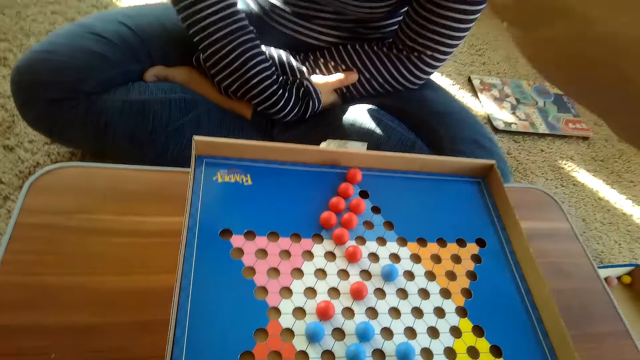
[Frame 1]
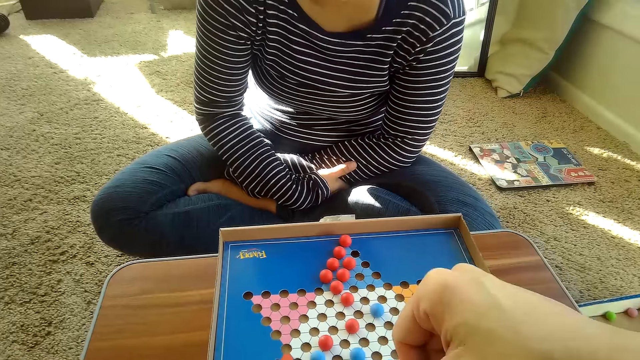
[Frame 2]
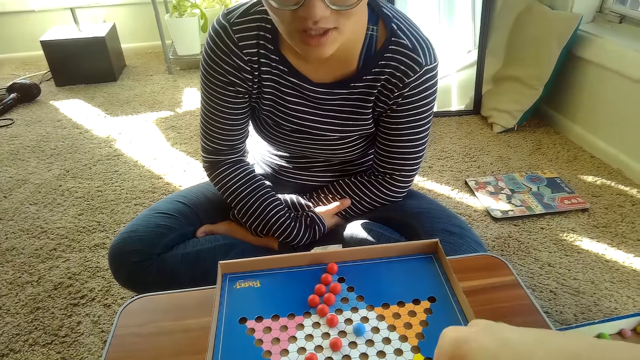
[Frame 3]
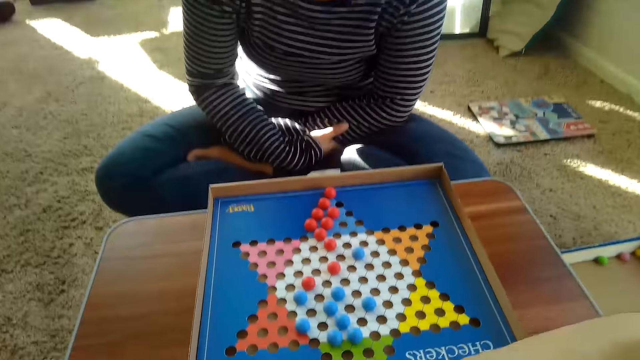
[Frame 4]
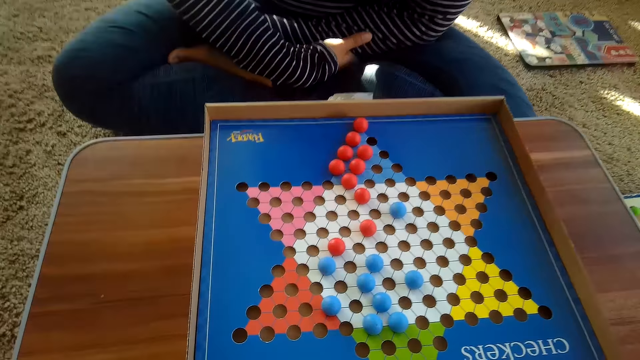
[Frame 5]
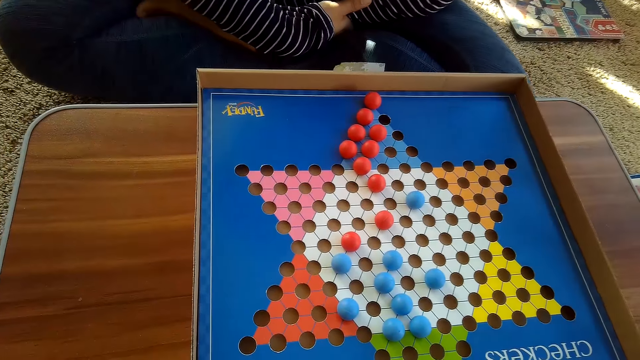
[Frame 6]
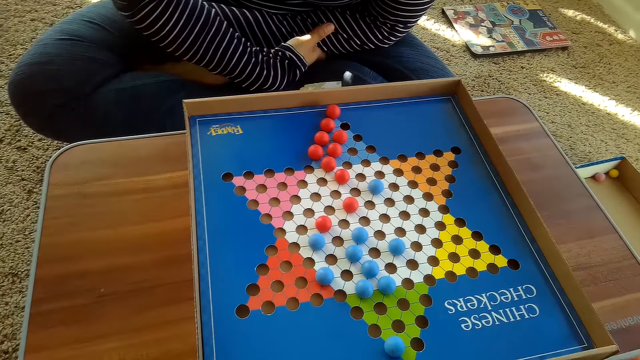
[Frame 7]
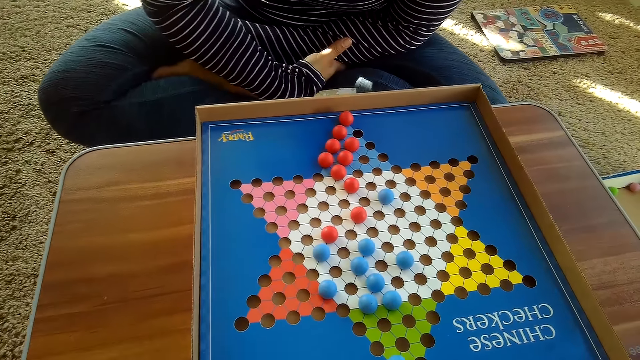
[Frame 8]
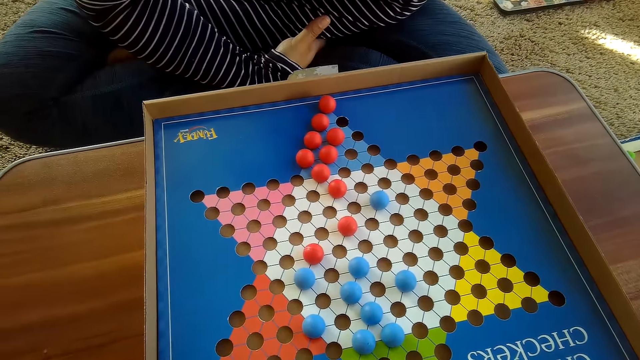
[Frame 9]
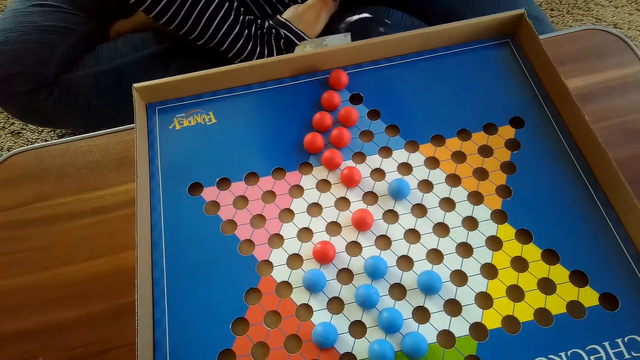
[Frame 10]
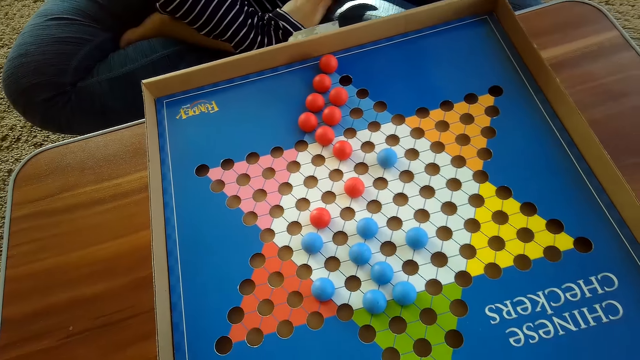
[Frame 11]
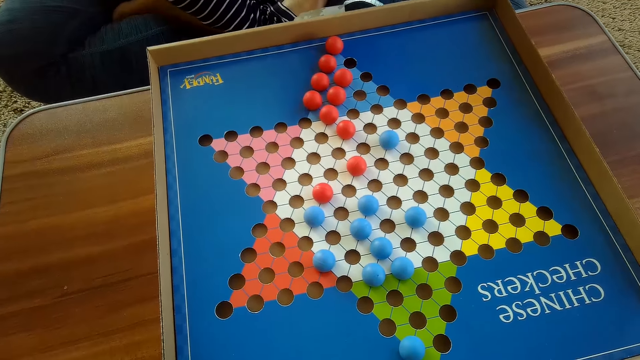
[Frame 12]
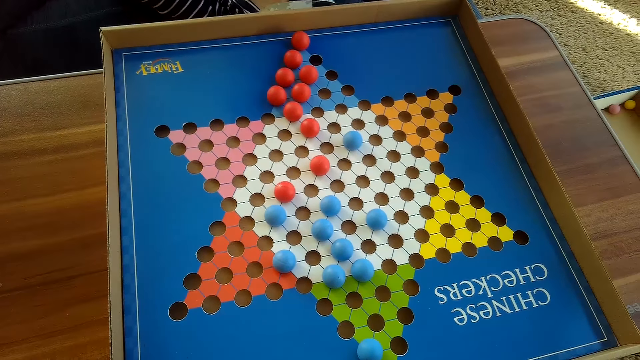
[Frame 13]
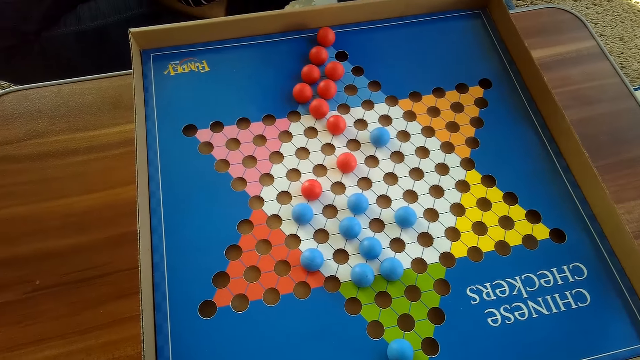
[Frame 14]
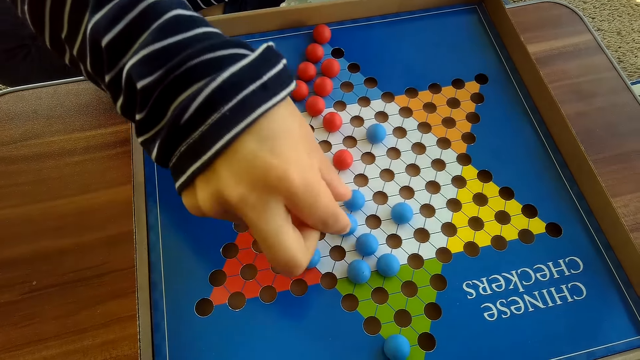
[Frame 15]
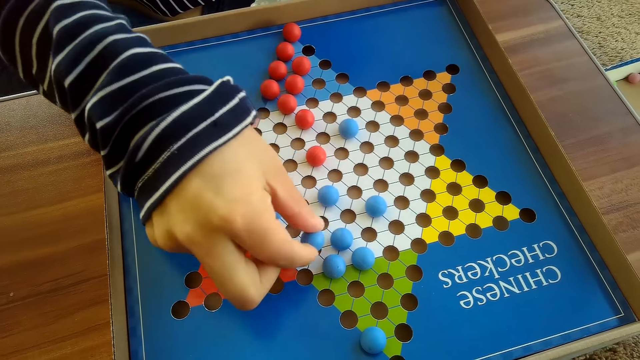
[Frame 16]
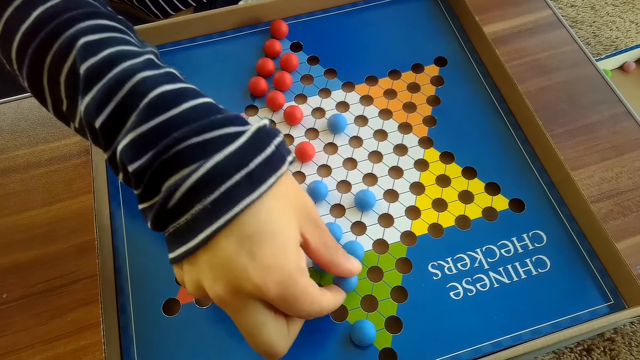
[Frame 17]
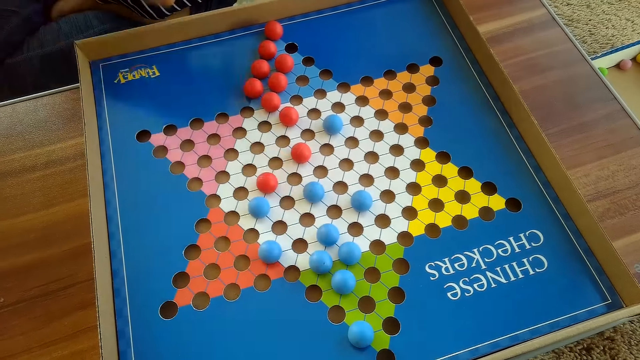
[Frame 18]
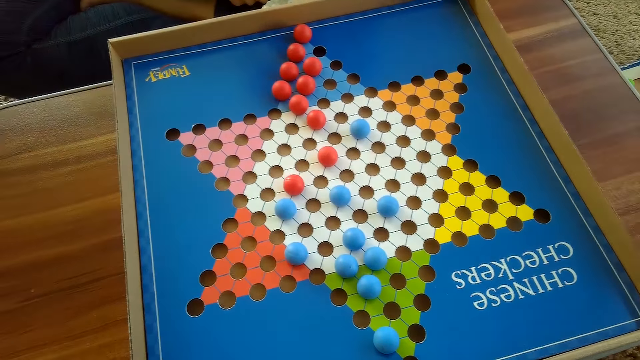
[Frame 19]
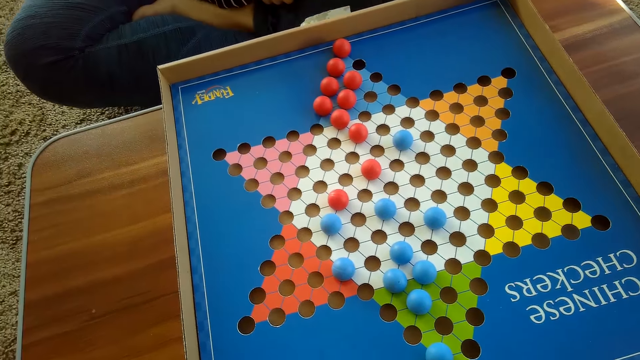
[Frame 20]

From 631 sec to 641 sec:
The camera wearer looks around. A woman moves another blue Chinese checkers ball on the Chinese checkers board with her right hand. She picks up the marble.

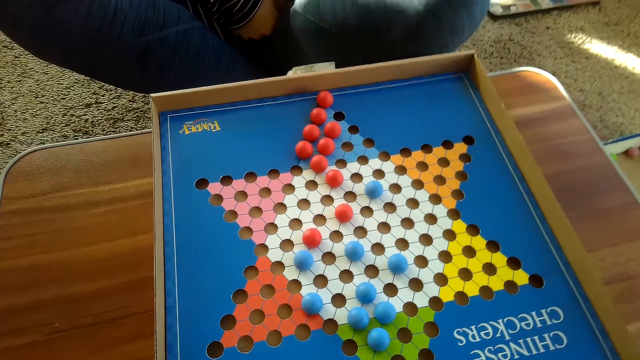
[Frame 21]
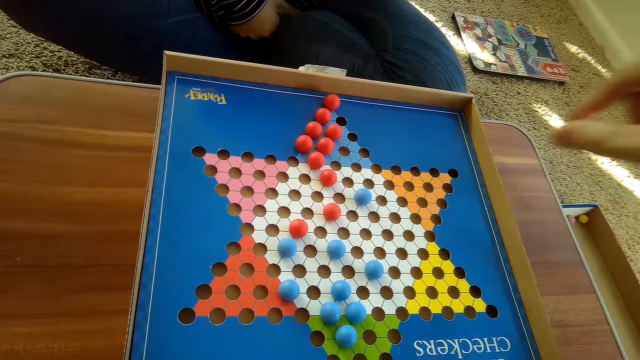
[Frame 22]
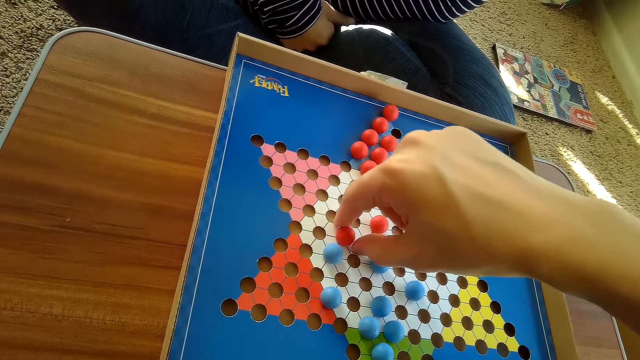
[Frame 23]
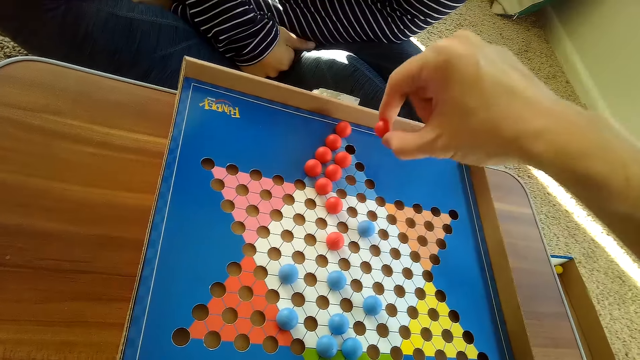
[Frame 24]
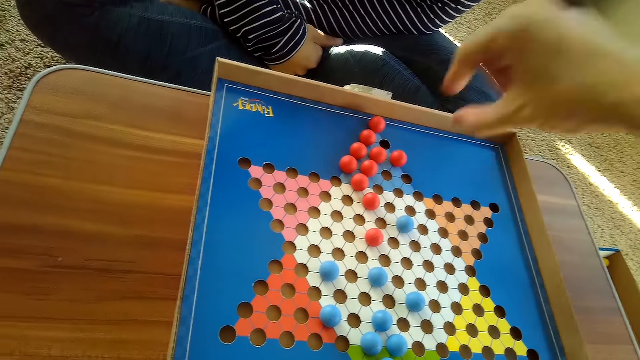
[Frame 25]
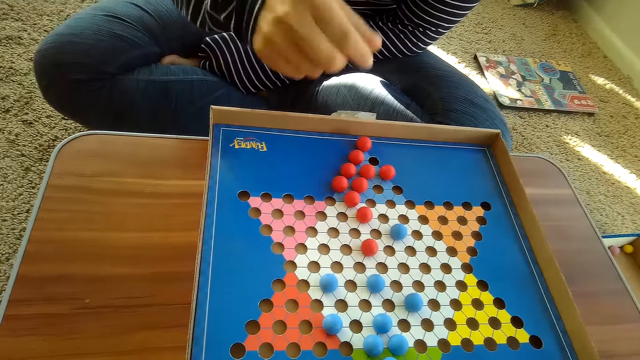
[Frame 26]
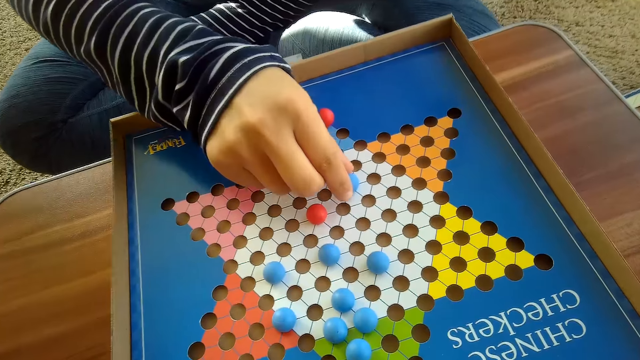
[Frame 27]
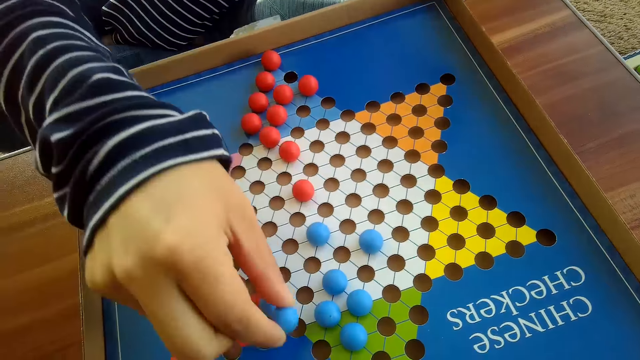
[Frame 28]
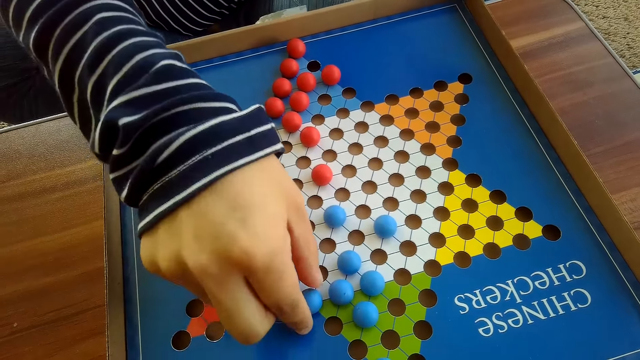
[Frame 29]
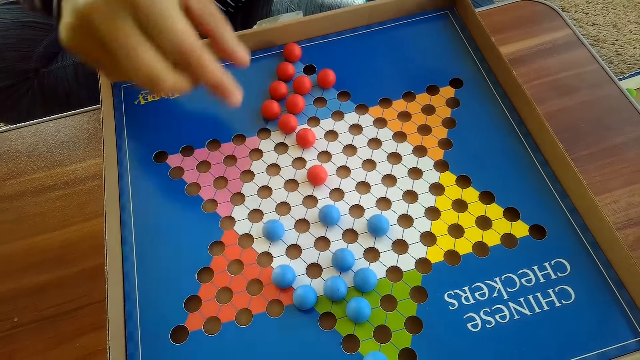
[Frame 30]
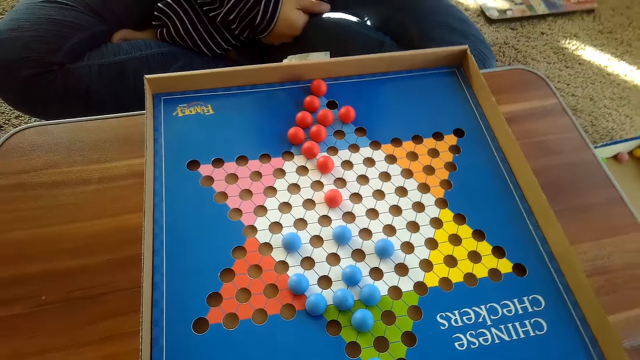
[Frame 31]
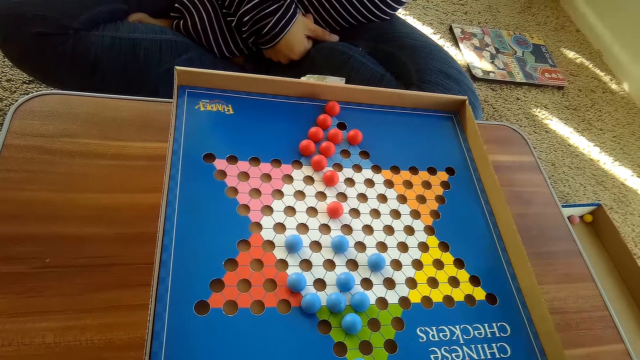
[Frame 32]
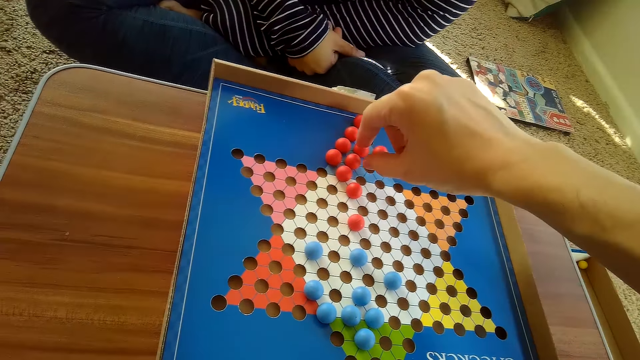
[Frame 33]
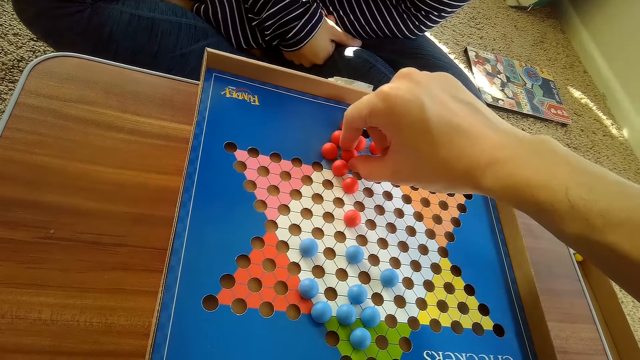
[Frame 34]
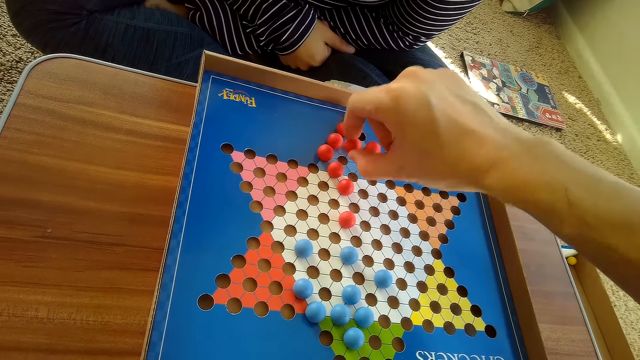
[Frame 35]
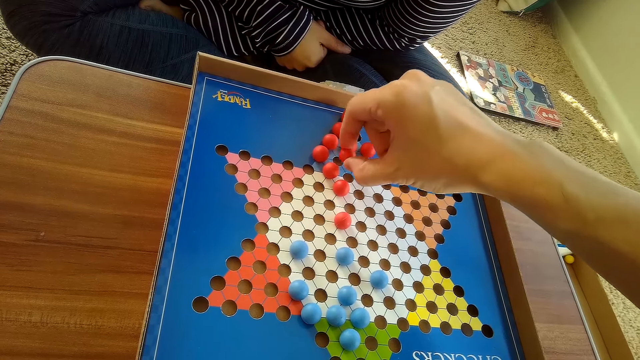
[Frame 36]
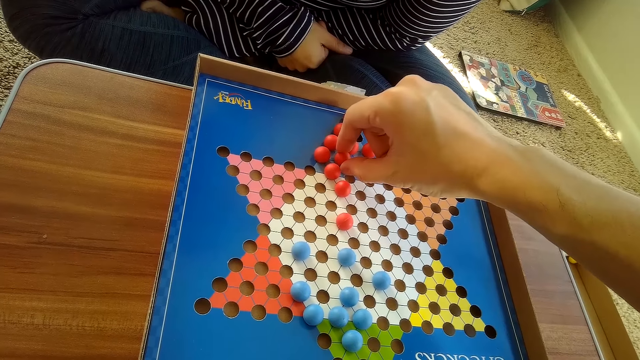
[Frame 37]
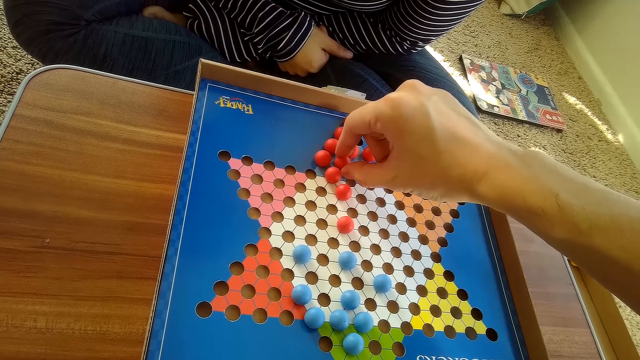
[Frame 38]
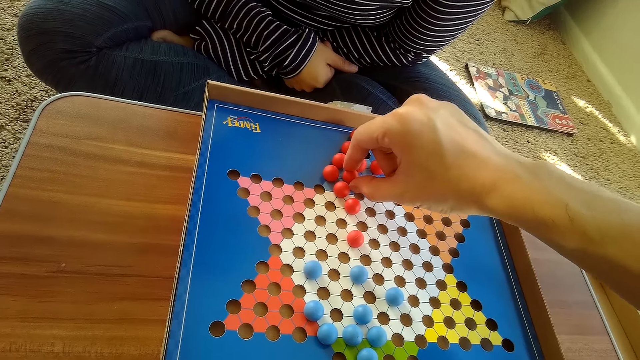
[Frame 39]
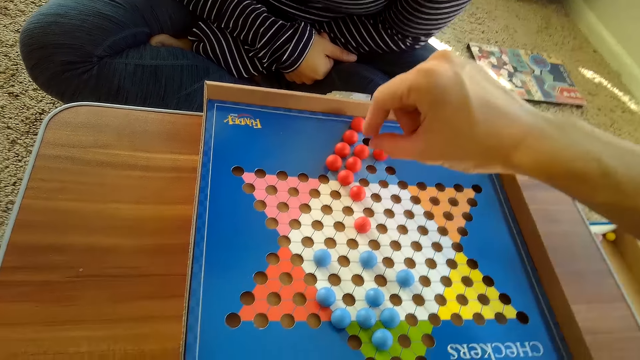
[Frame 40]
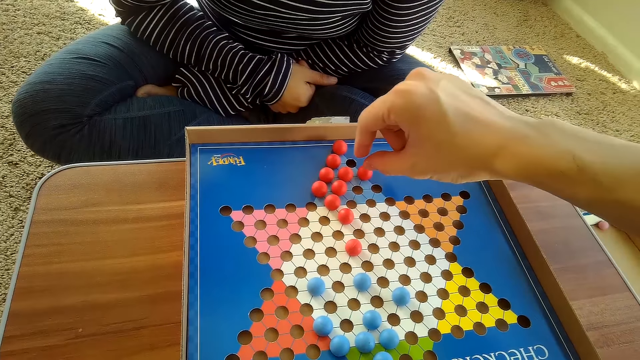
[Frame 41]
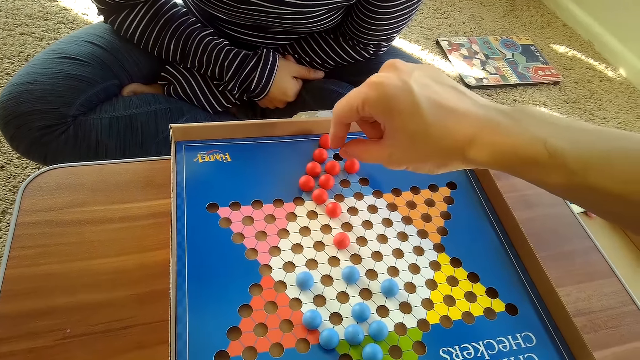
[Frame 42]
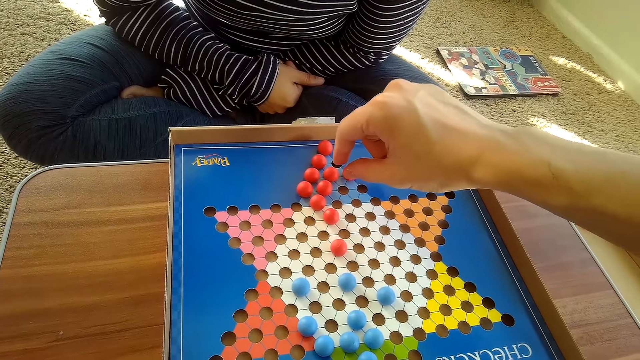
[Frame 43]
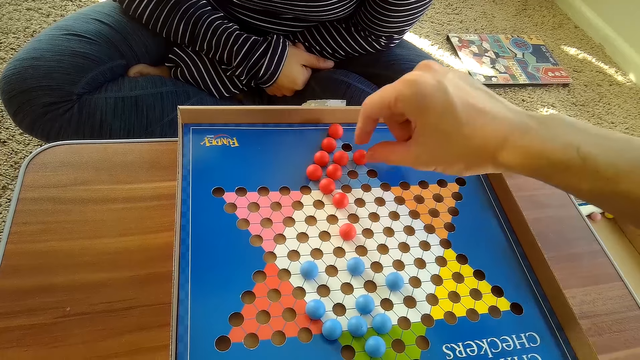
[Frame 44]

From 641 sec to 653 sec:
The camera wearer moves another red Chinese checkers ball on the Chinese checkers board with his right hand. He picks up the marble. A woman moves another blue Chinese checkers ball on the Chinese checkers board with her right hand. She picks up the marble. The camera wearer picks another red Chinese checkers ball on the Chinese checkers board with his right hand. He drops the red Chinese checkers ball on the Chinese checkers board with his right hand.
